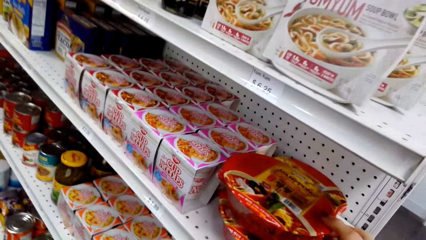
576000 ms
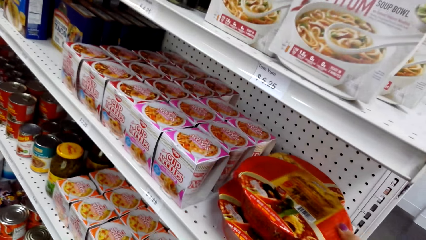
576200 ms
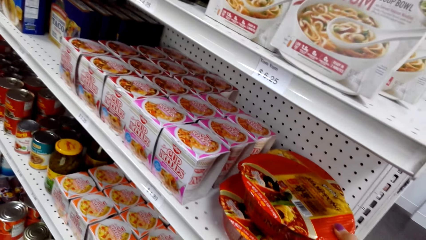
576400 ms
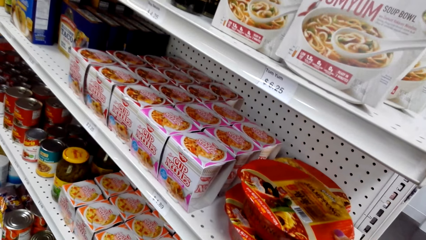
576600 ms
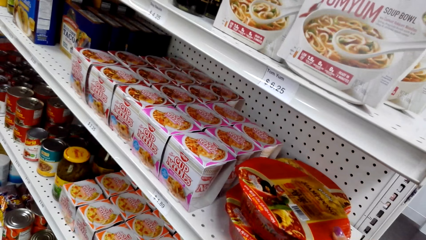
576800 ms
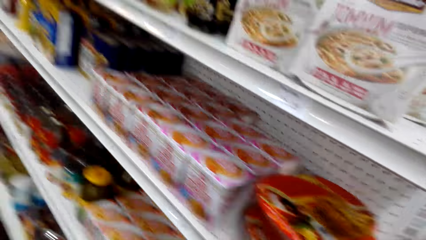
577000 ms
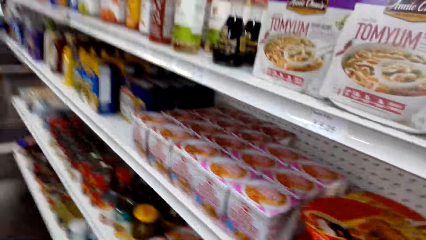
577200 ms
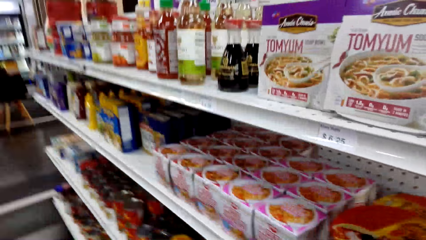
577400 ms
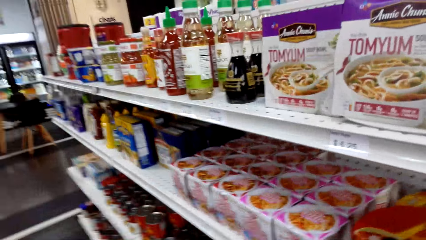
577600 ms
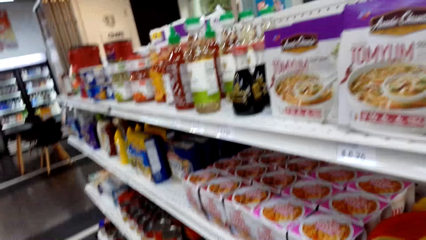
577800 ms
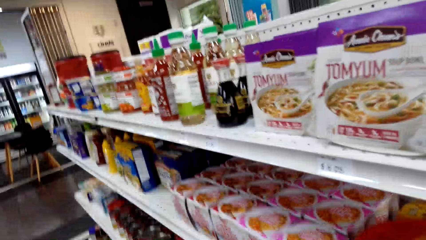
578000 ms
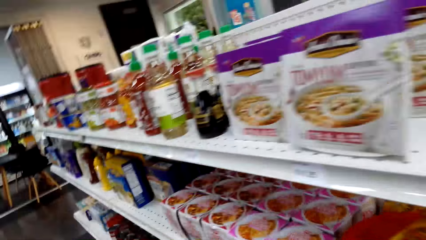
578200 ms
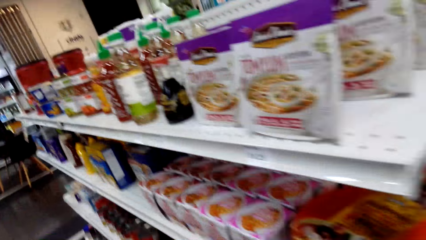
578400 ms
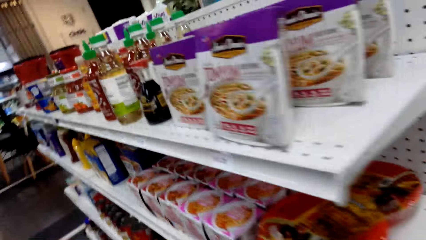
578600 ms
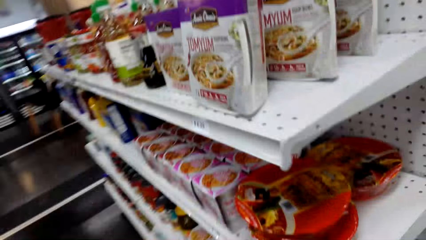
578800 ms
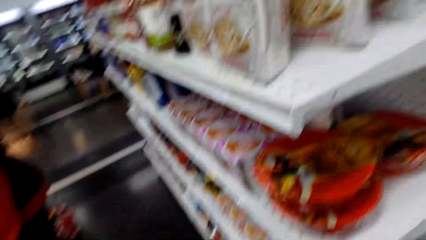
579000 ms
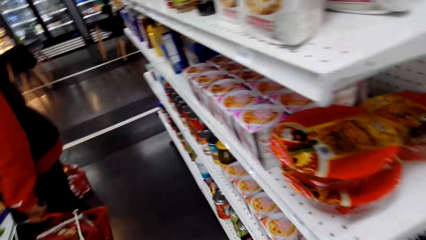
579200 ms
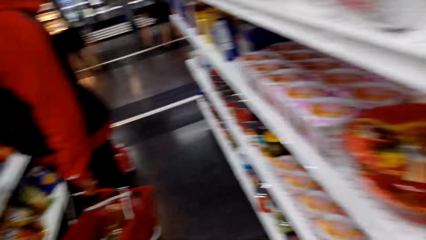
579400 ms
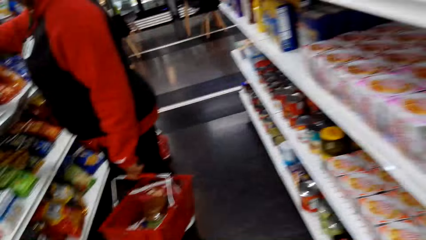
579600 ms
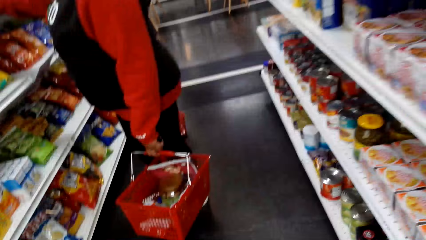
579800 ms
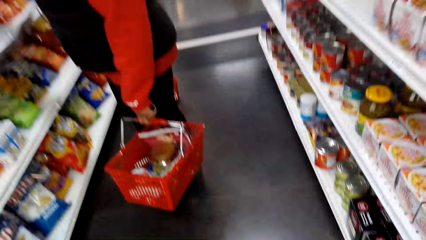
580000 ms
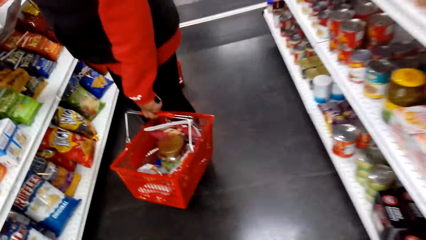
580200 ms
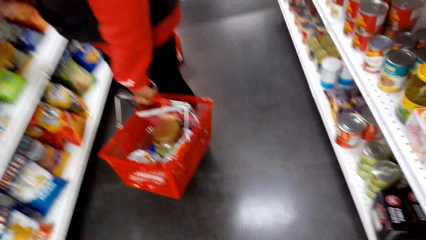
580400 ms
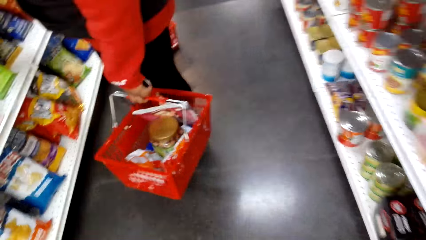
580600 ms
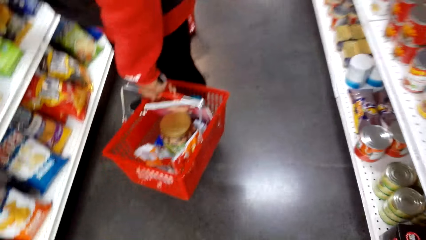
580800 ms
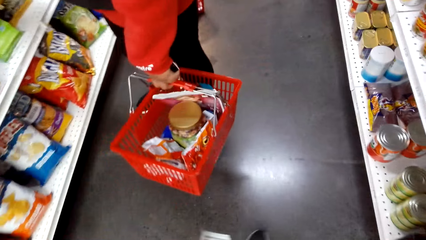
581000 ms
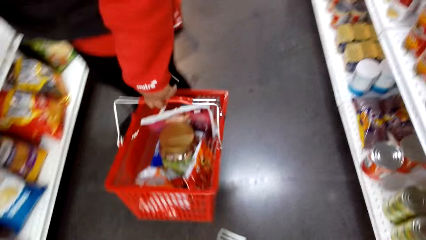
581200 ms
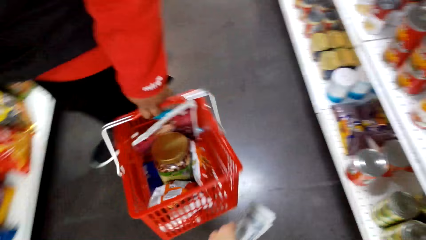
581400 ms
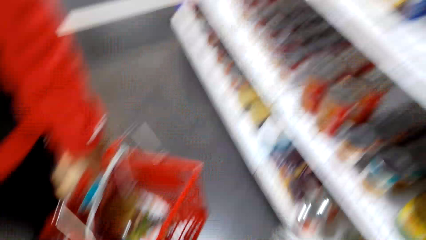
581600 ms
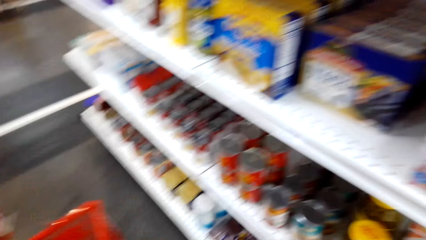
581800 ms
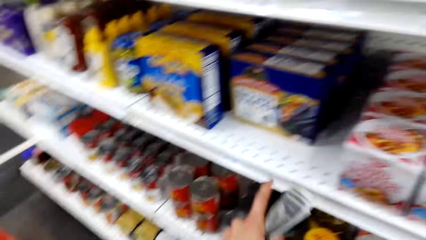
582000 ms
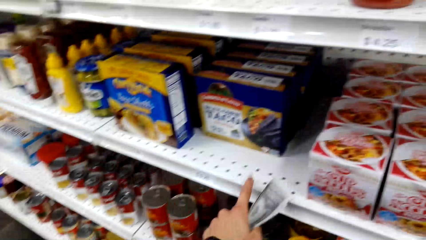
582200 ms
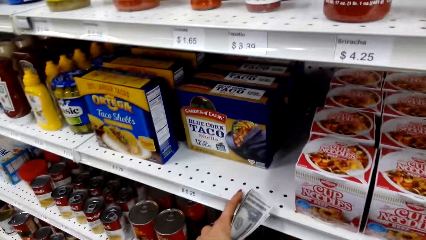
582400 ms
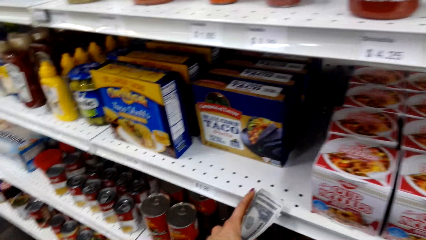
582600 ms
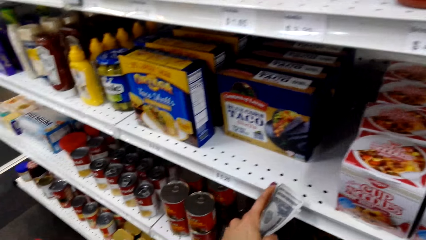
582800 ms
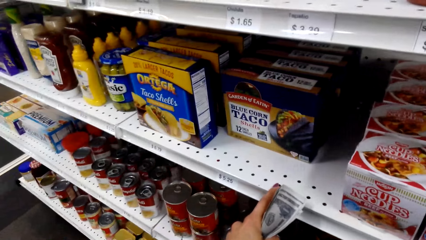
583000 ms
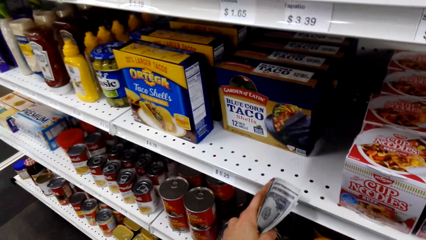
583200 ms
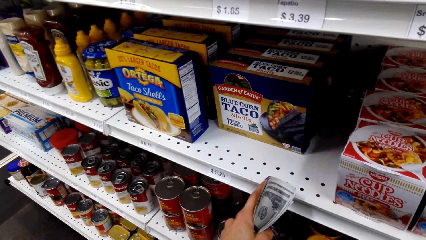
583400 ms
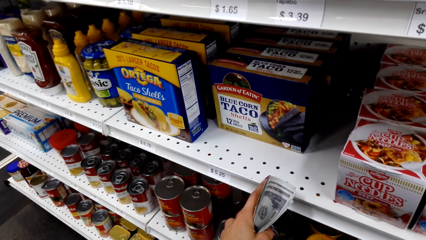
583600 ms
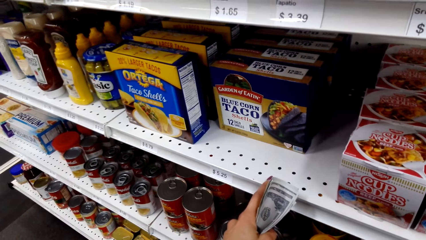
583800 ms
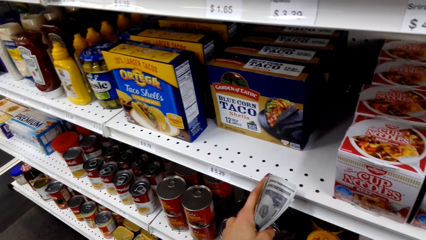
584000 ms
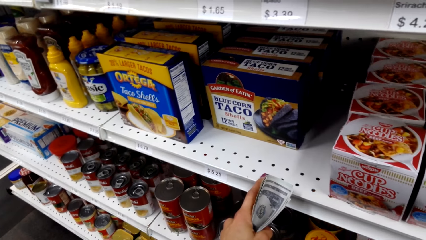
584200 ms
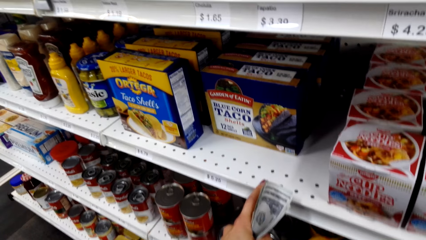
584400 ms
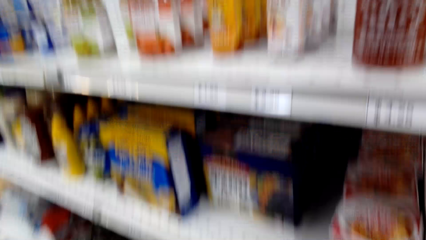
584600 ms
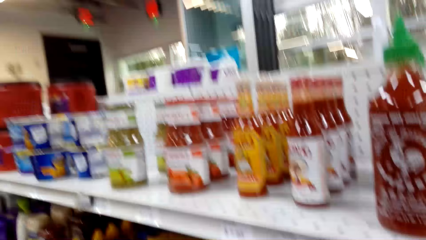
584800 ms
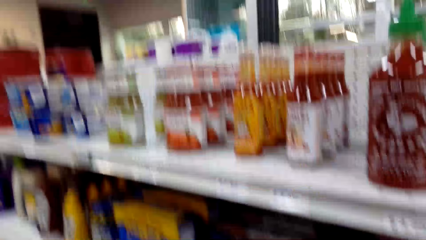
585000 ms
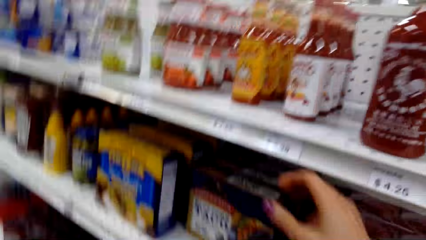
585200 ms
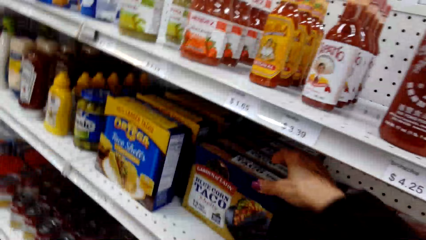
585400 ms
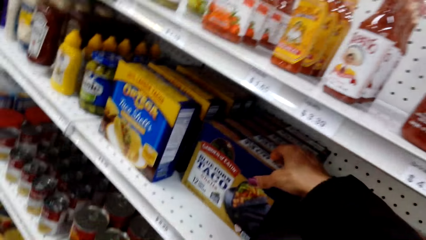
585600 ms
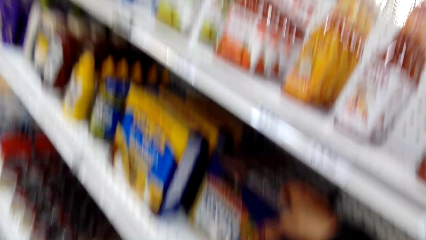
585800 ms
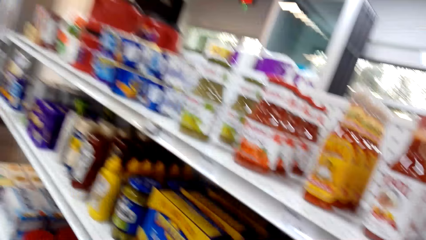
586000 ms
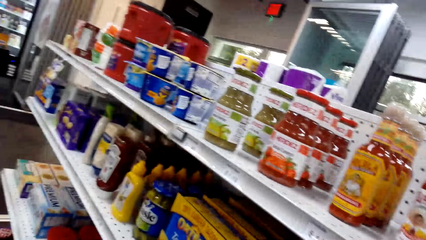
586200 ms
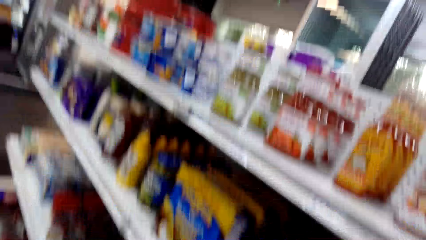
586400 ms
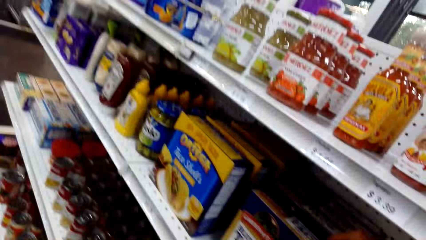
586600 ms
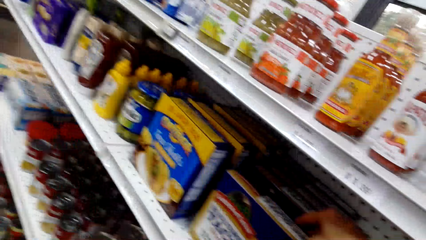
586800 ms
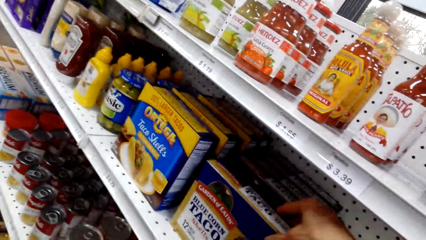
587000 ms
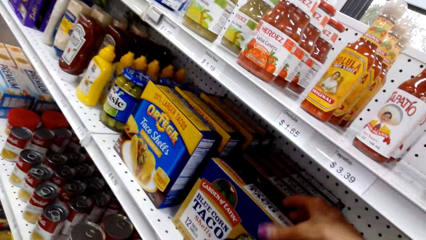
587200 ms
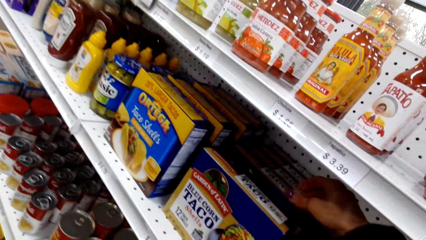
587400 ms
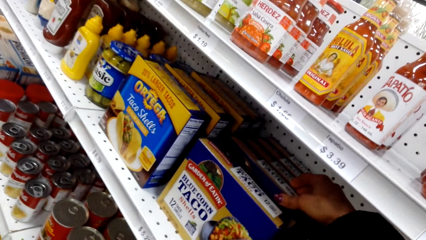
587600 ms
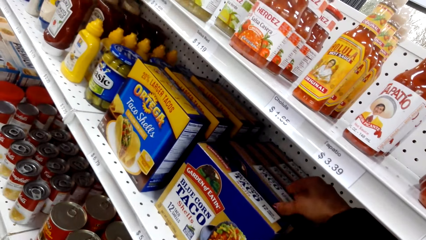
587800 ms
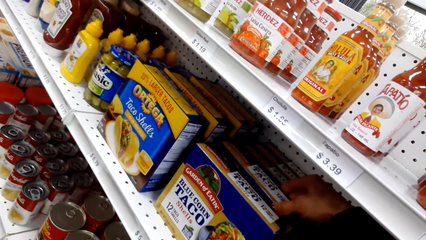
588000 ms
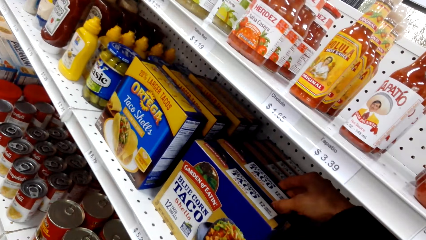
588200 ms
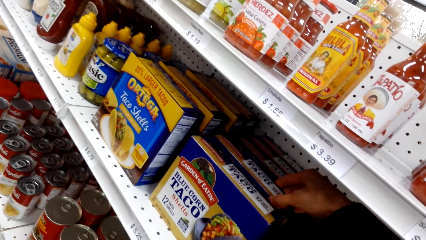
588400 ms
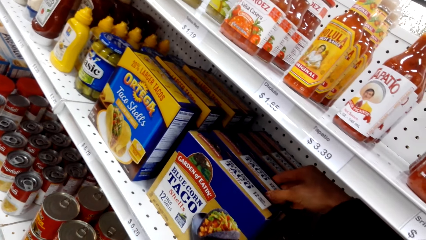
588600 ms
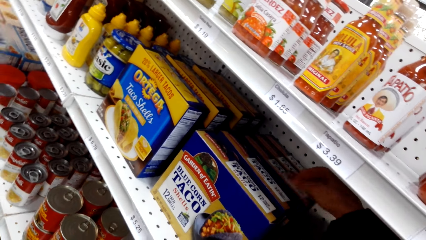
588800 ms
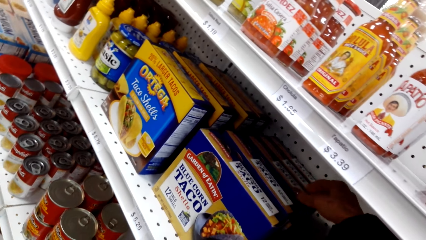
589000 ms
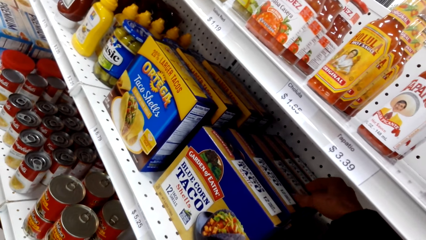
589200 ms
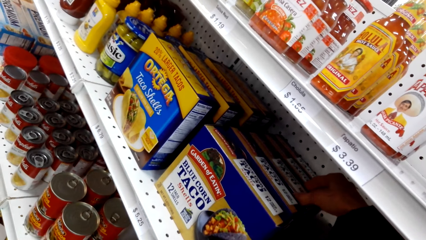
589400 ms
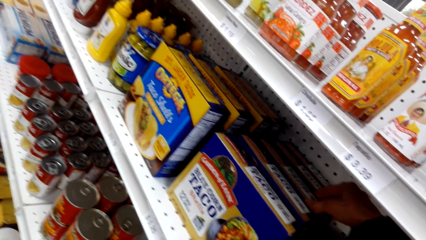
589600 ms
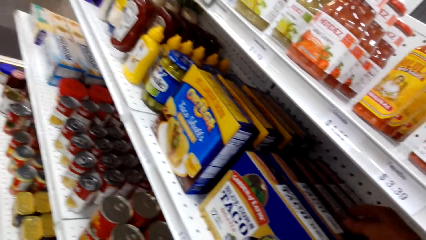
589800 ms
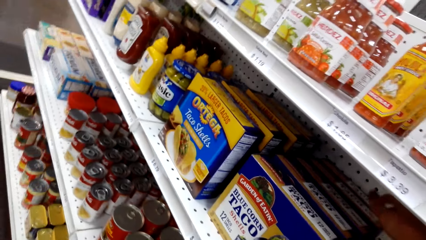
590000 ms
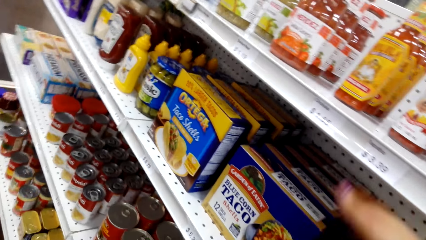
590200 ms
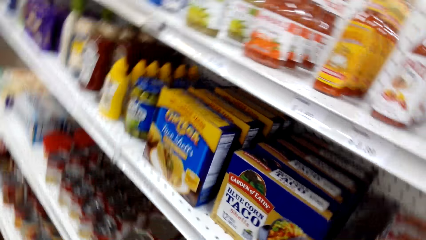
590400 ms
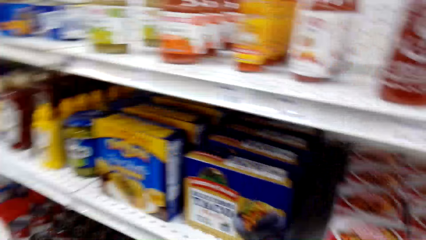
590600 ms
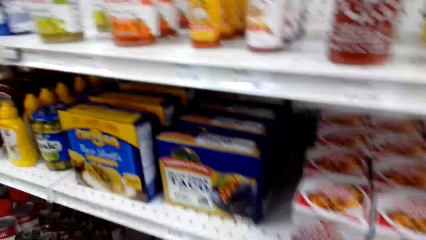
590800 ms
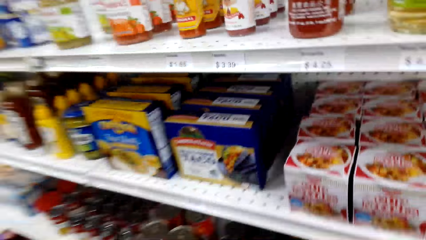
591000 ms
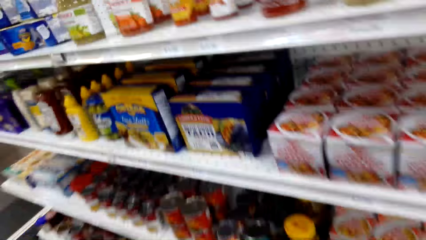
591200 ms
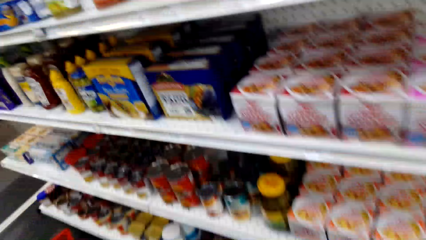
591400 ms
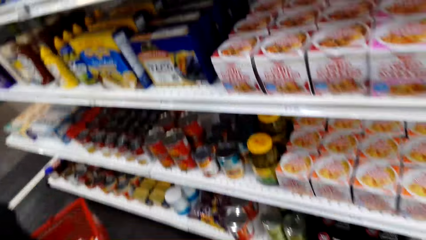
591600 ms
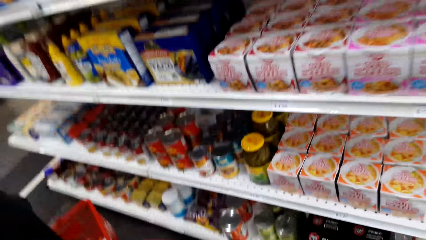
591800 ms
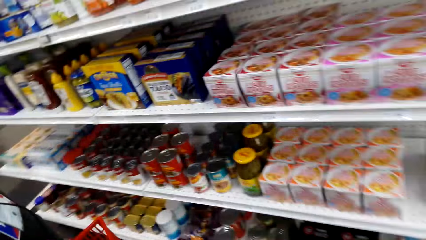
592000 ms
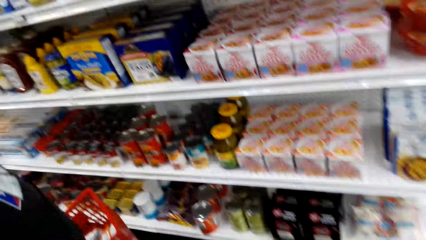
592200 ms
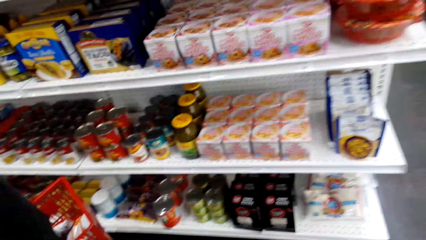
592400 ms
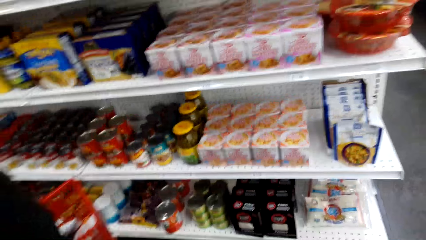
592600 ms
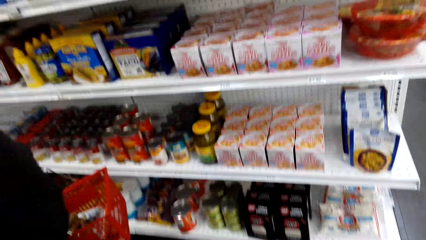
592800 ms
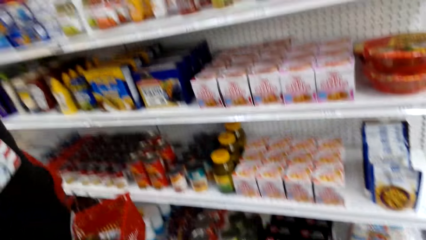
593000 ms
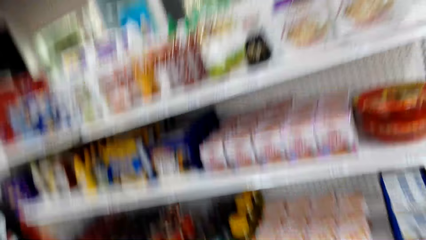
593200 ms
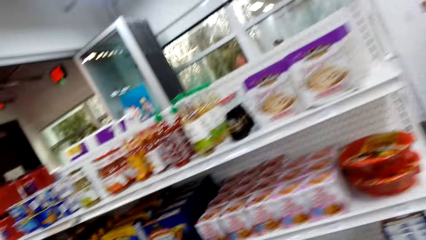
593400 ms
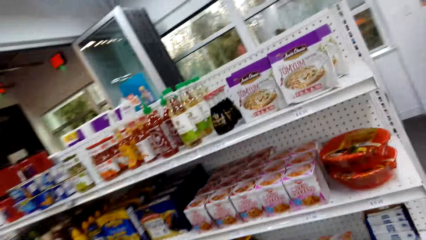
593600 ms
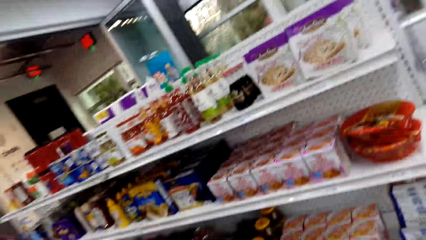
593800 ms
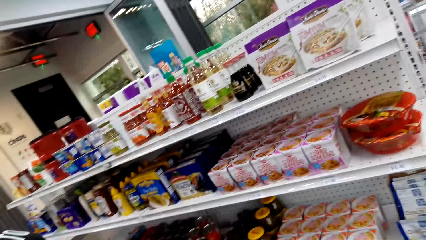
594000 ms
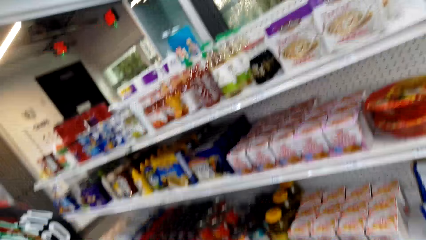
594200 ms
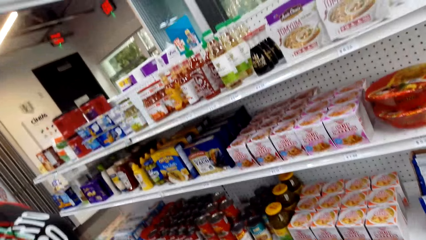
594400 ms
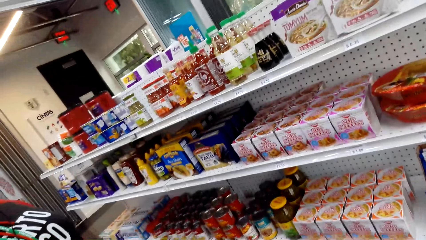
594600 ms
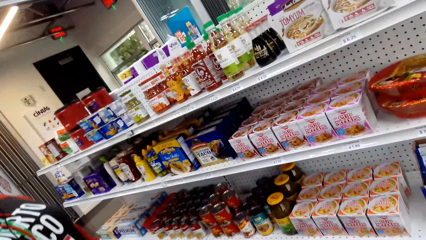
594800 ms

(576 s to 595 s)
The camera wearer holds something on the shelf. She moves something. A woman swings the basket. The camera wearer puts her index finger on the shelf. She holds a packet of Taco Blue Corn. She moves something. She looks around.
